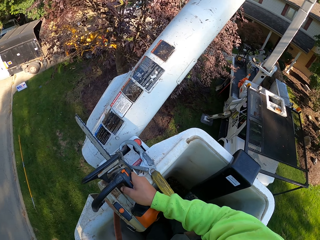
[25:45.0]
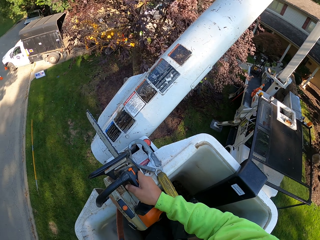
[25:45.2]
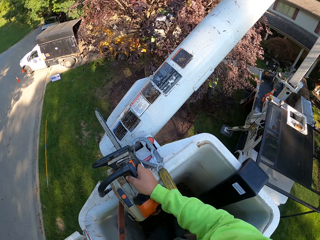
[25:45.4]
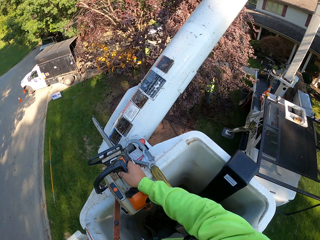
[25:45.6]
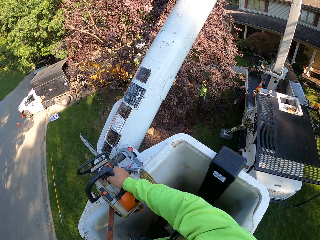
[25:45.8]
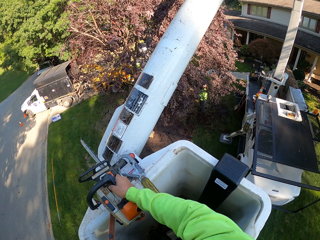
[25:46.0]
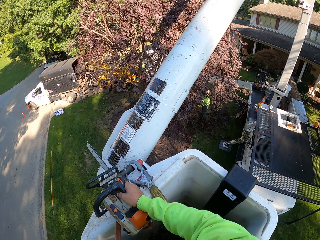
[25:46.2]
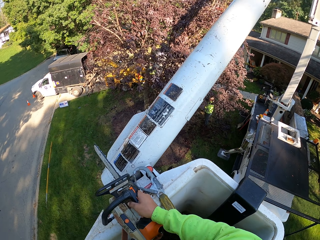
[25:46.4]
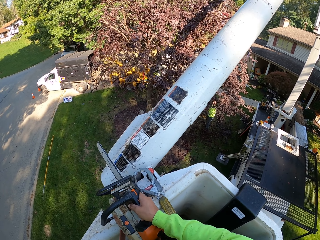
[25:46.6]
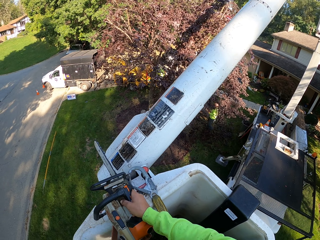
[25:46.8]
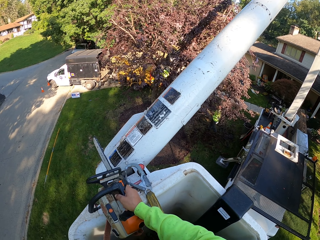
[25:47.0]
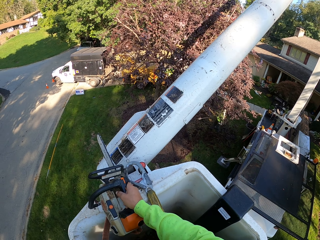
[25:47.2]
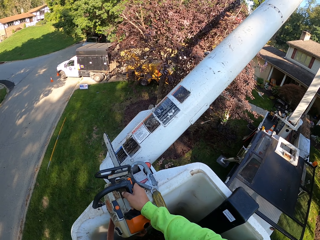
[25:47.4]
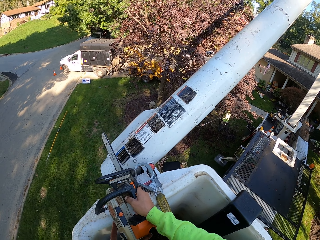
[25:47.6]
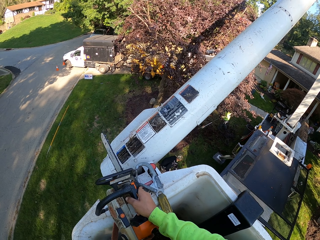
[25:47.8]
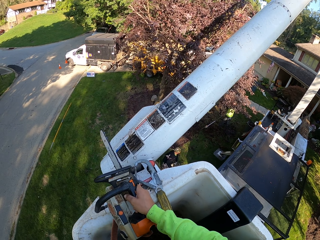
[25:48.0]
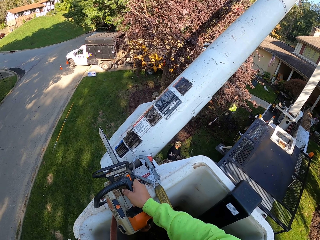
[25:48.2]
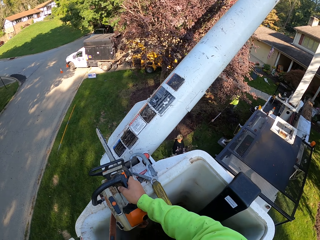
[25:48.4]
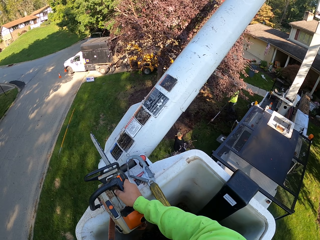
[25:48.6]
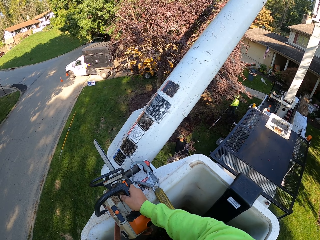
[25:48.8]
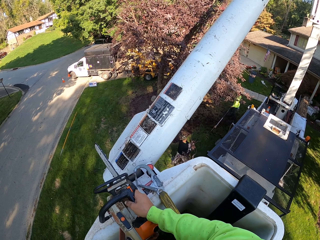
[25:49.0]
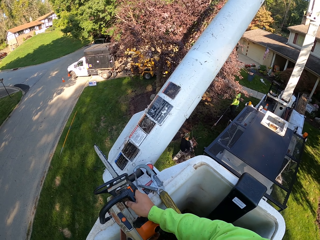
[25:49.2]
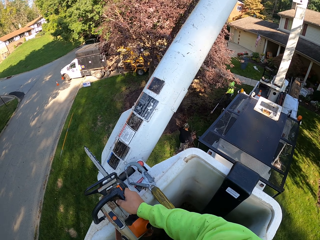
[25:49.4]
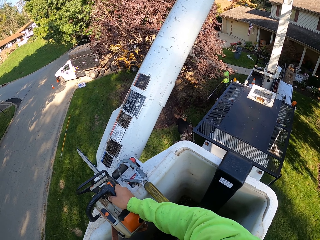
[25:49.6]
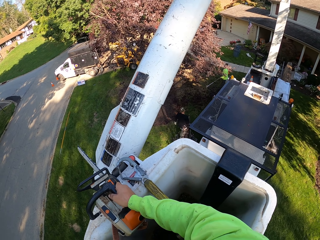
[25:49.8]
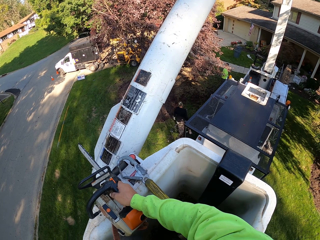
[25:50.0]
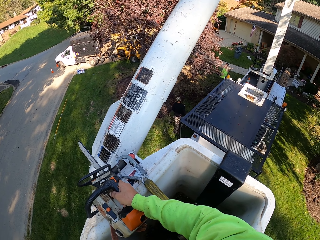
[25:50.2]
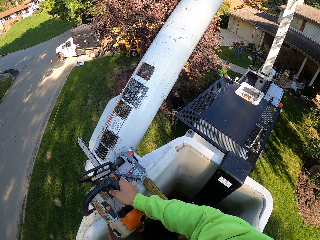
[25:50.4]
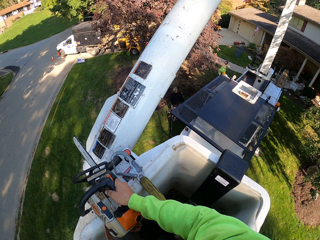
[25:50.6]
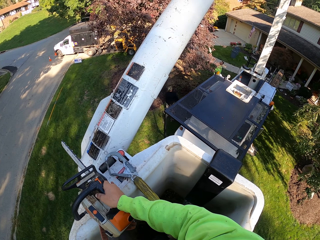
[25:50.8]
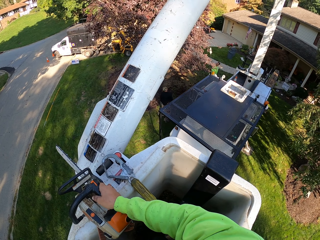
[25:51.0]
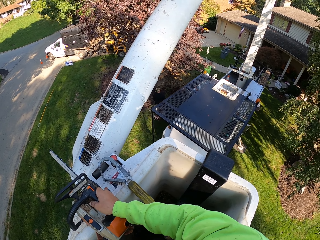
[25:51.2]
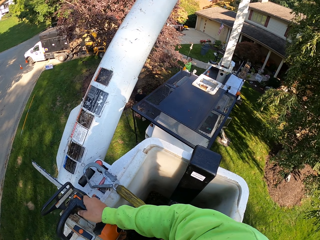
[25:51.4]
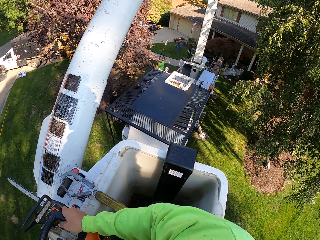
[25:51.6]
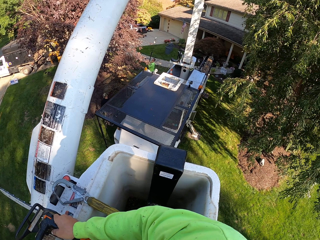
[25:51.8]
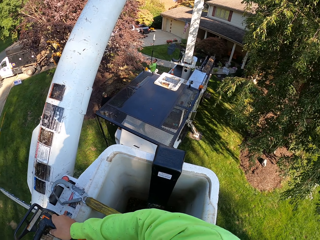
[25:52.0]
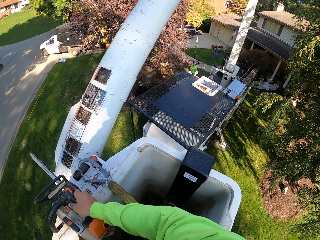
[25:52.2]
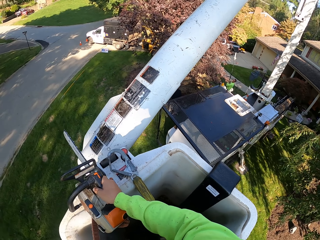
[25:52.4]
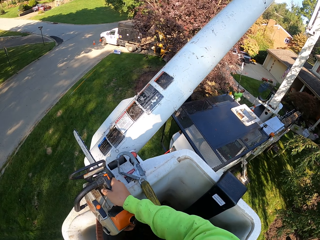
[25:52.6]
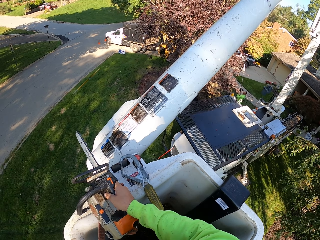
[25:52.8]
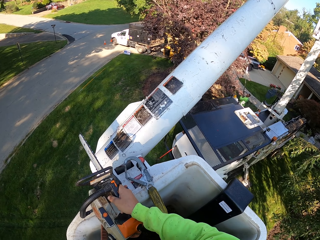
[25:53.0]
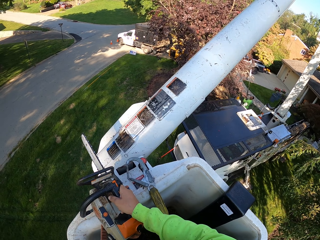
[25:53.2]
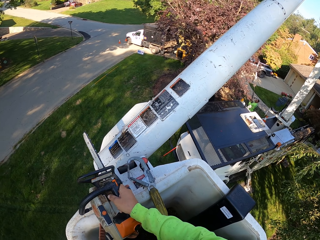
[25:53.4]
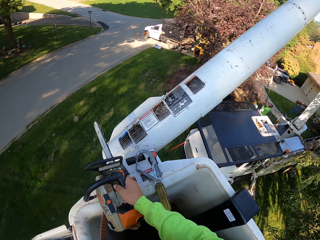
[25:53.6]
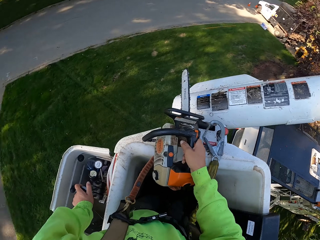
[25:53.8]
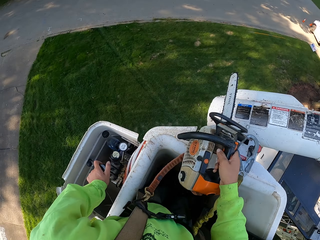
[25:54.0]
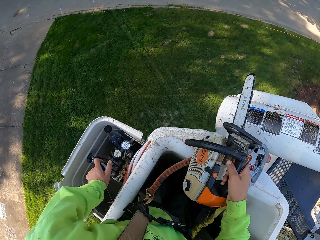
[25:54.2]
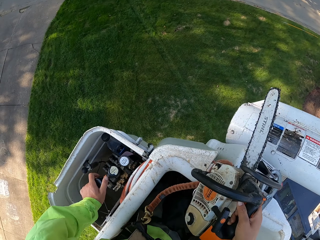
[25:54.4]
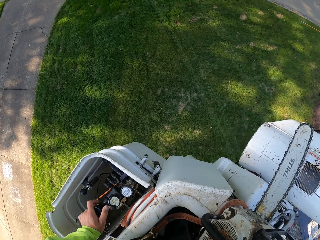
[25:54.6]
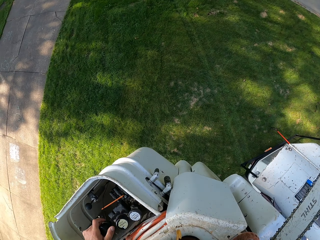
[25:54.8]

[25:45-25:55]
The man picks up some tree branches from the floor with his hands.

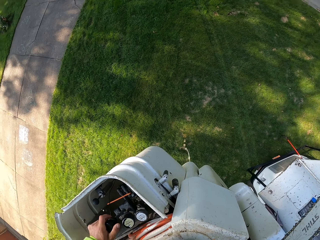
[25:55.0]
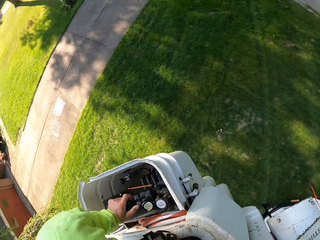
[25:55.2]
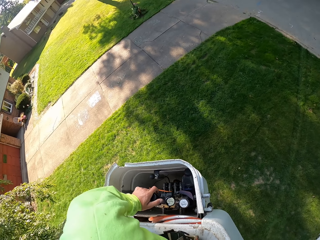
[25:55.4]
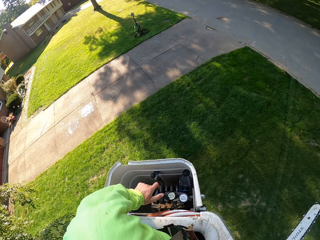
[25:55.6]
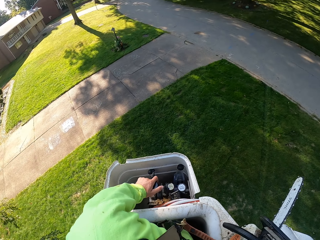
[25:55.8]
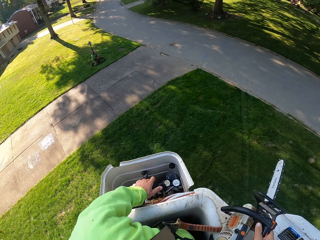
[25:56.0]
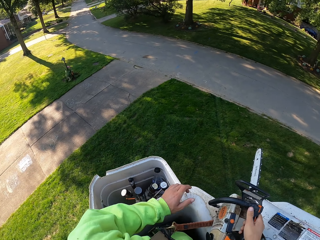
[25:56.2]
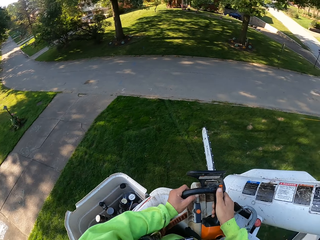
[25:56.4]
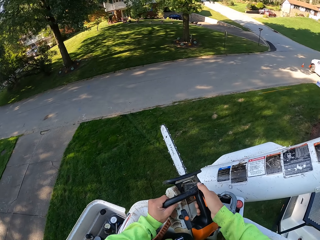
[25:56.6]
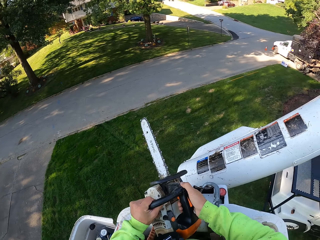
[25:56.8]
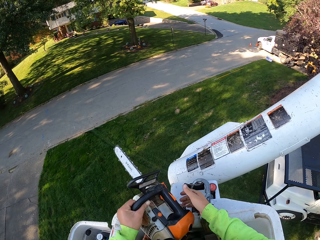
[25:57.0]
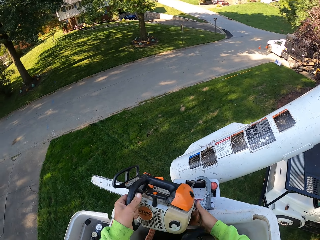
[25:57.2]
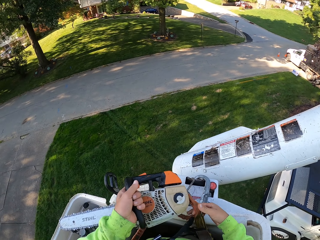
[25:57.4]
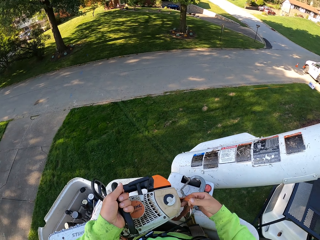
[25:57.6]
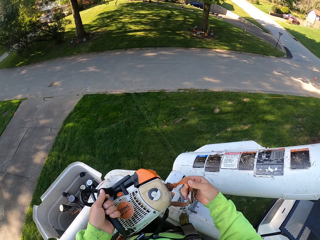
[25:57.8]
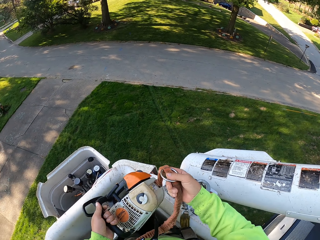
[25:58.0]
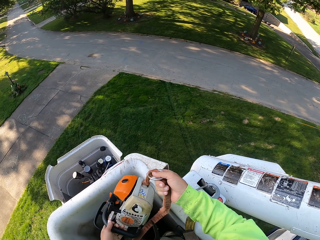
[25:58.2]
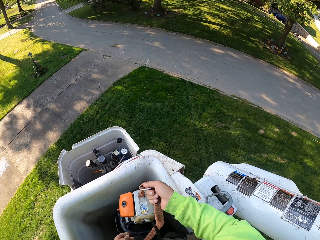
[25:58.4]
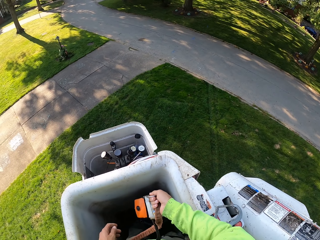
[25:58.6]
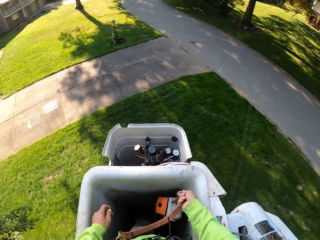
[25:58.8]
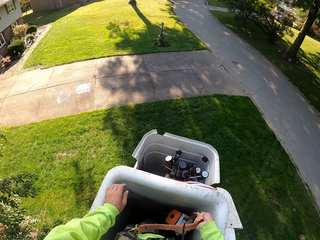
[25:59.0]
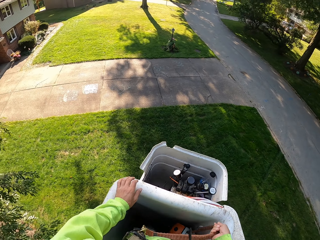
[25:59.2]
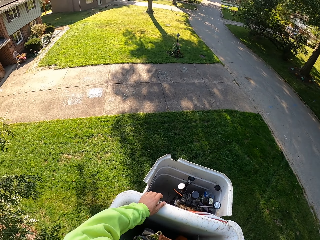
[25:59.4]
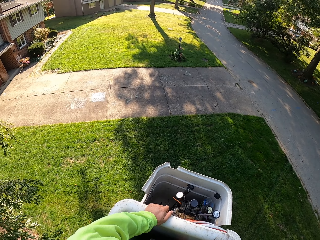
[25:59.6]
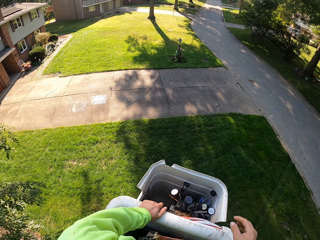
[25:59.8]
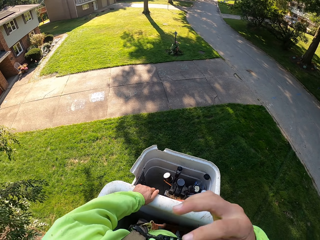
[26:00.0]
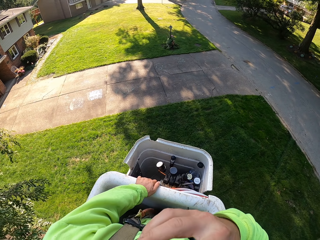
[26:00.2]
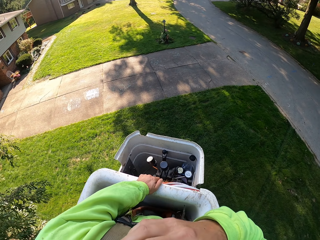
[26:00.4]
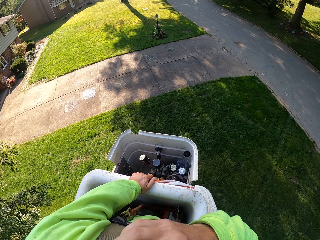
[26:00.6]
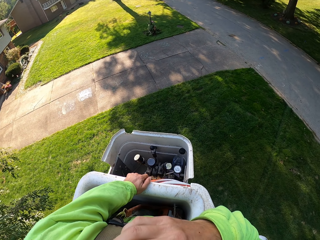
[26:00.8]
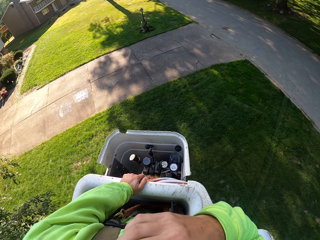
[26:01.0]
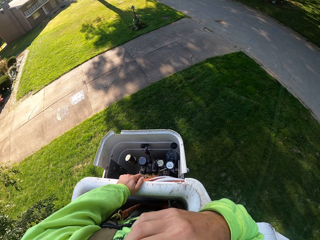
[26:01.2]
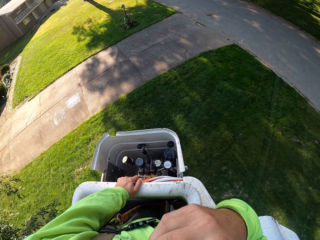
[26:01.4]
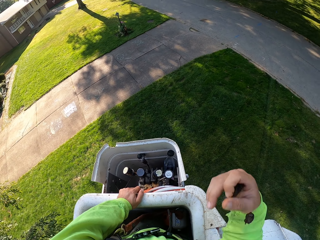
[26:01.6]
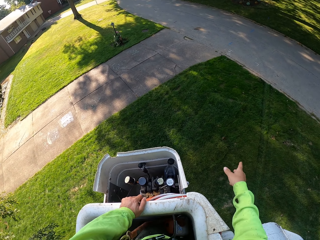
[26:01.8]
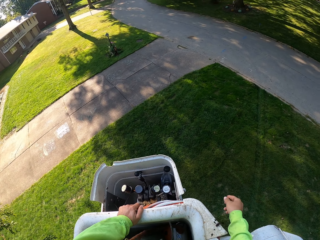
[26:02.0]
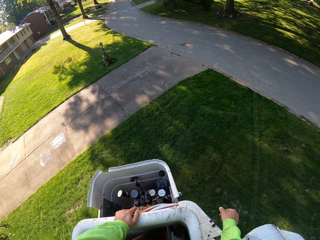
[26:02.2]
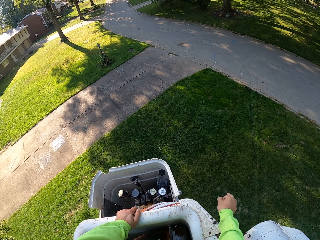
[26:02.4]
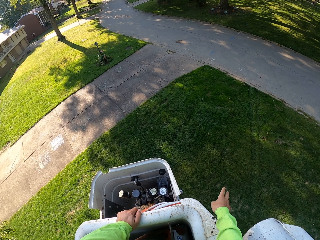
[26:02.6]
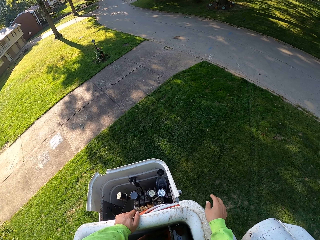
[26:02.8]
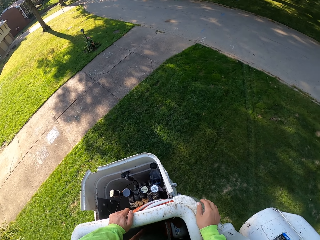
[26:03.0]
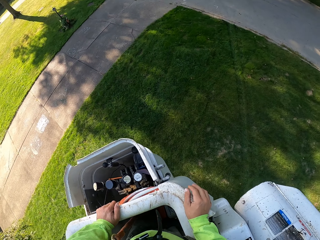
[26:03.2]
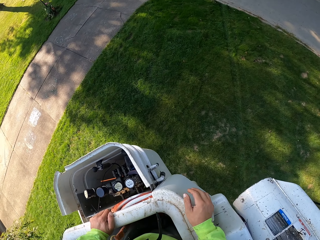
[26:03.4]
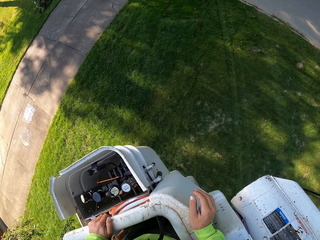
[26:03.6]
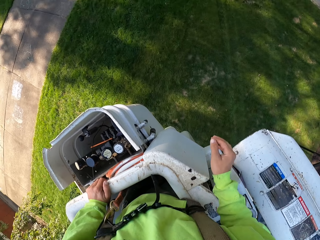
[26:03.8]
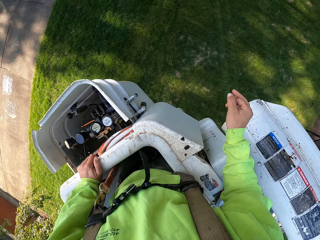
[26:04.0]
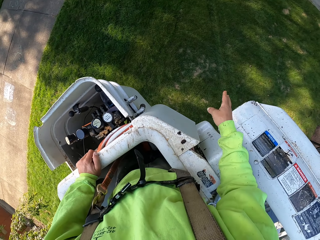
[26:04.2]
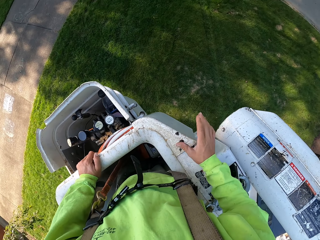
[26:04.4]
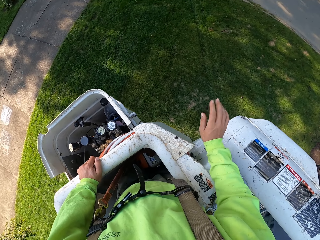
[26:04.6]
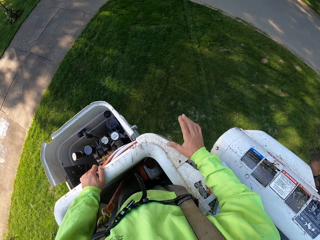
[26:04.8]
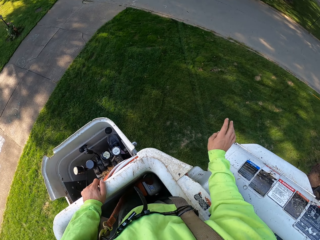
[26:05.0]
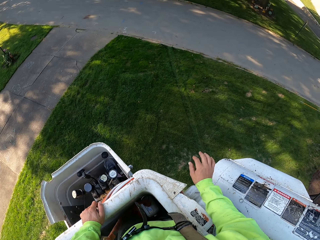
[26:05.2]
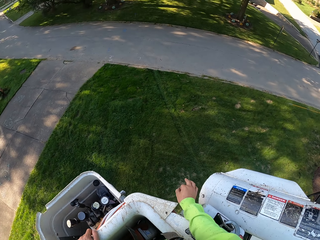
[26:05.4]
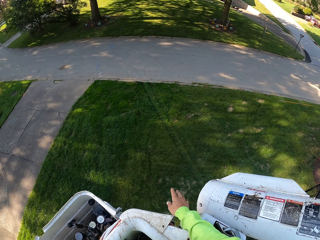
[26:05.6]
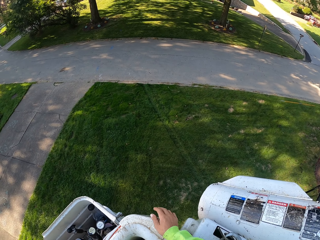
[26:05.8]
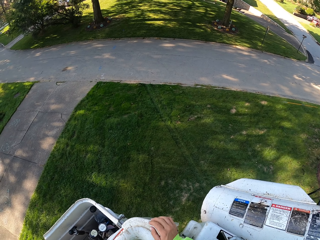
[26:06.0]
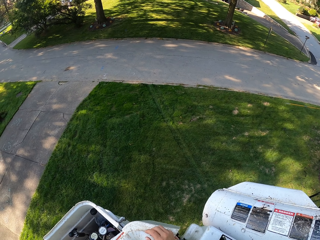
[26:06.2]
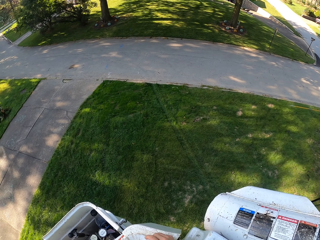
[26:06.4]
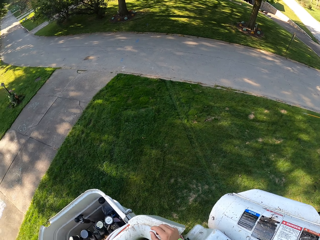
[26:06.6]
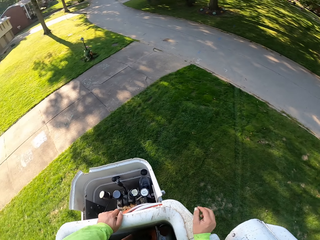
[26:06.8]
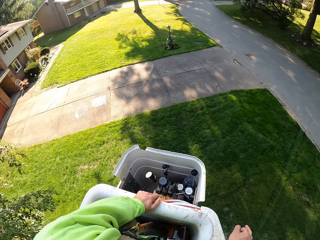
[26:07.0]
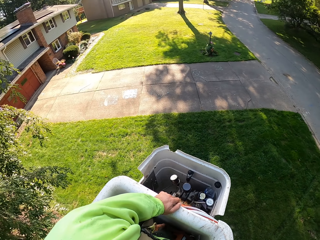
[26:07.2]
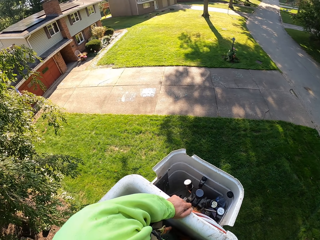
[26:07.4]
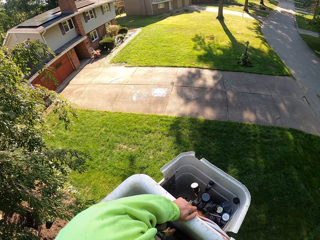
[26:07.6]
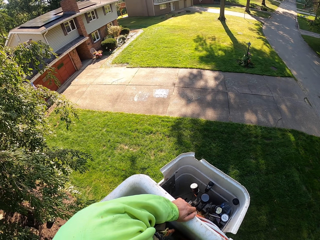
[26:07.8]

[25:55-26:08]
The camera wearer passes the chainsaw in his right hand to his left hand. He holds the cord attached to the chainsaw in his left hand with his right hand. He places the chainsaw in his hands in the bucket of the boom lift. He touches his face with his right hand.
